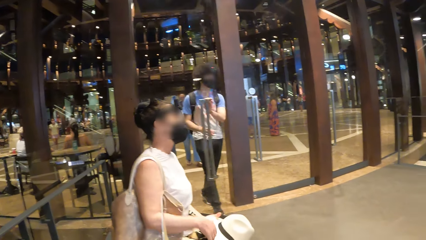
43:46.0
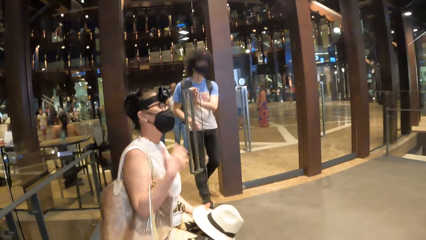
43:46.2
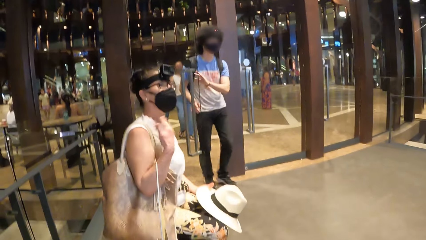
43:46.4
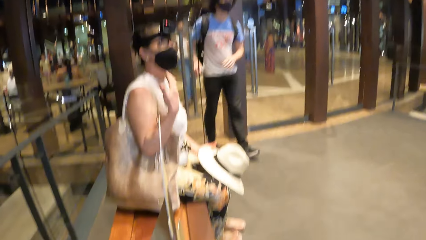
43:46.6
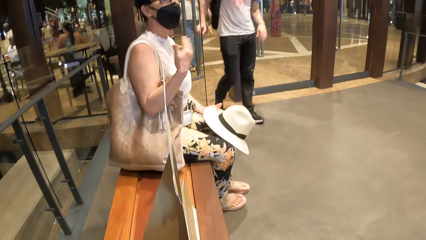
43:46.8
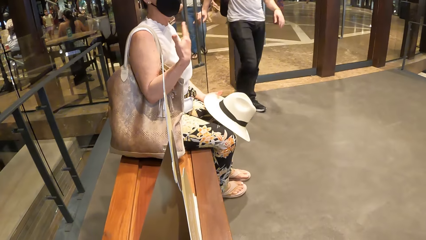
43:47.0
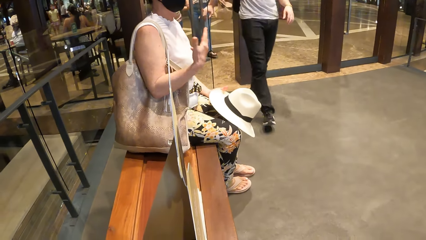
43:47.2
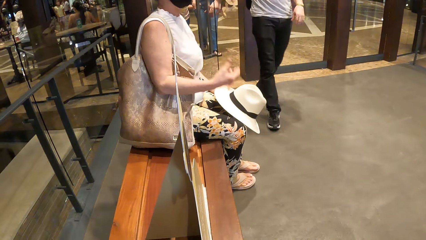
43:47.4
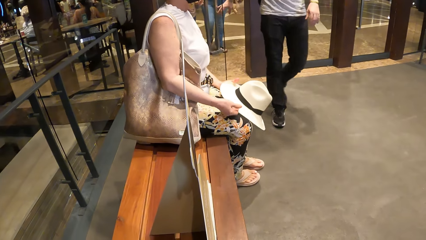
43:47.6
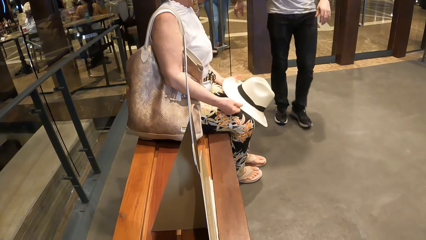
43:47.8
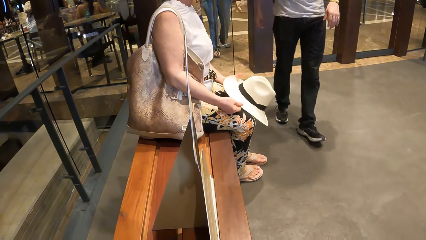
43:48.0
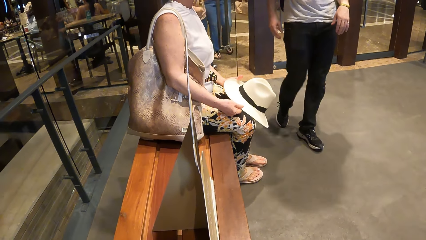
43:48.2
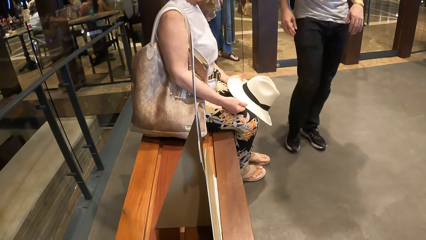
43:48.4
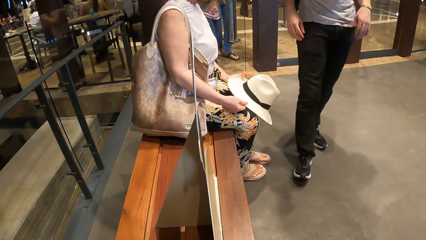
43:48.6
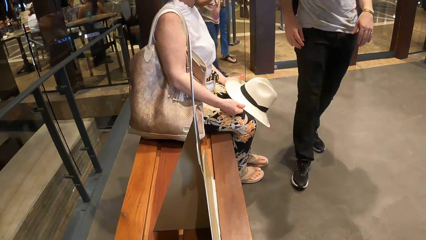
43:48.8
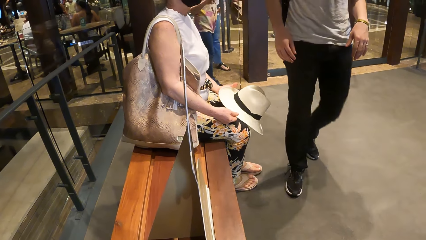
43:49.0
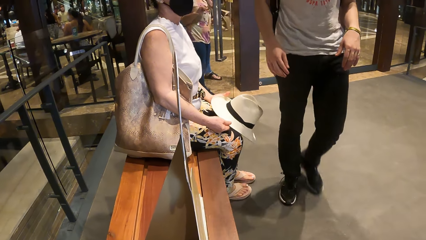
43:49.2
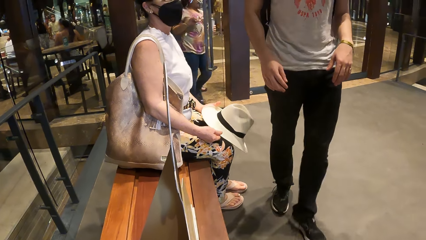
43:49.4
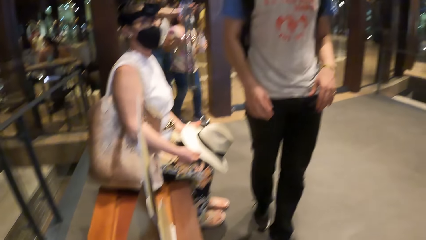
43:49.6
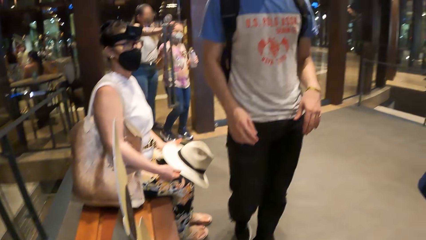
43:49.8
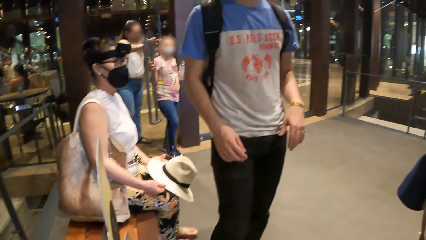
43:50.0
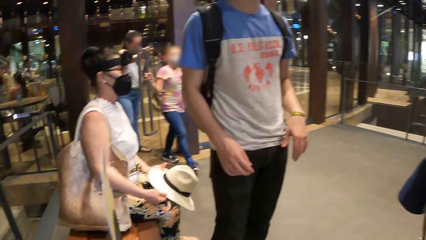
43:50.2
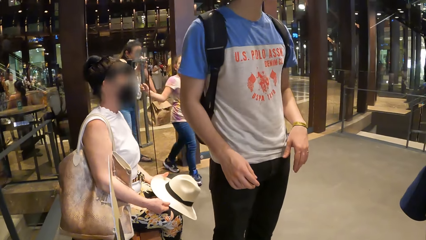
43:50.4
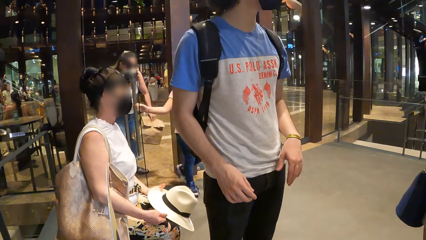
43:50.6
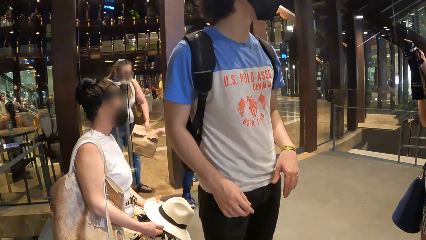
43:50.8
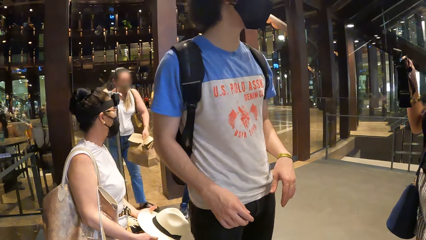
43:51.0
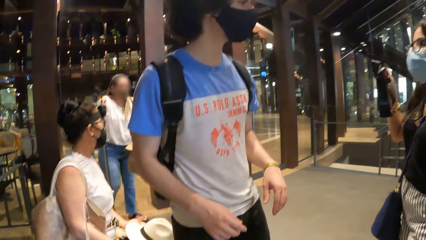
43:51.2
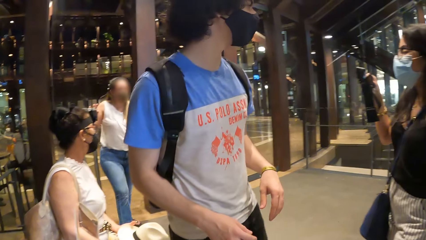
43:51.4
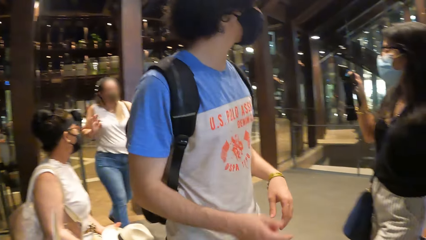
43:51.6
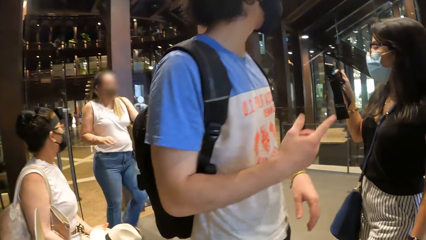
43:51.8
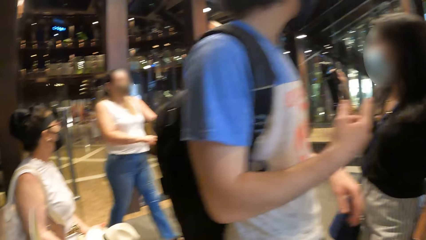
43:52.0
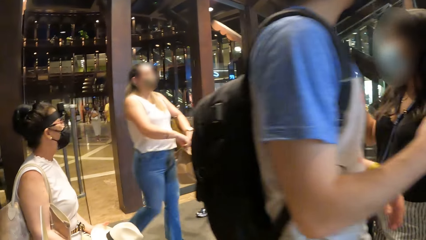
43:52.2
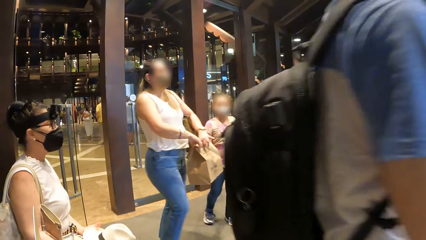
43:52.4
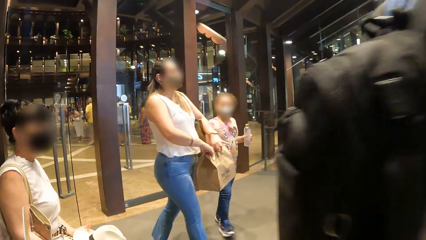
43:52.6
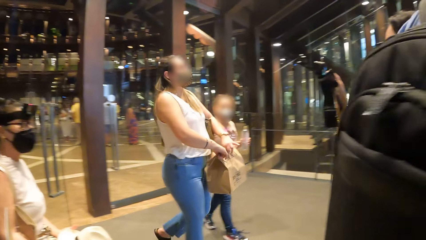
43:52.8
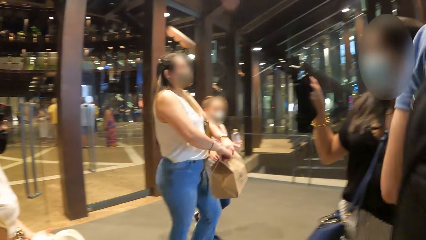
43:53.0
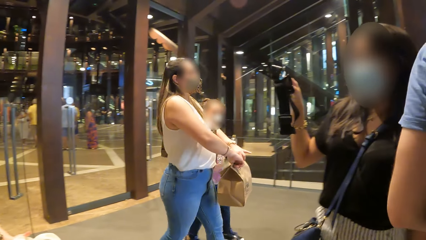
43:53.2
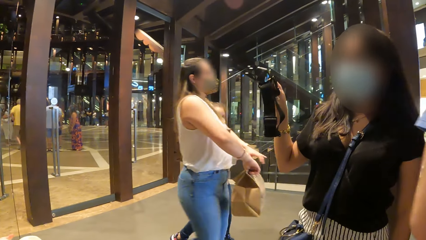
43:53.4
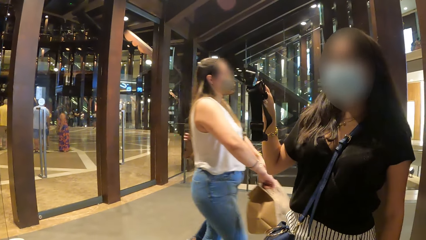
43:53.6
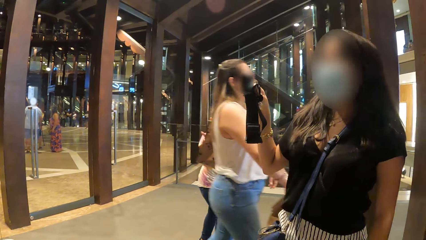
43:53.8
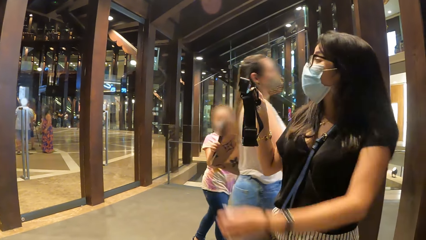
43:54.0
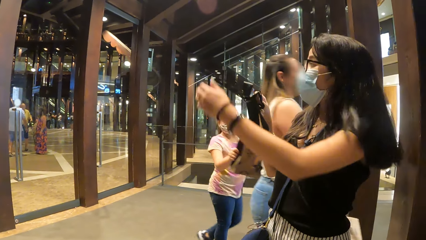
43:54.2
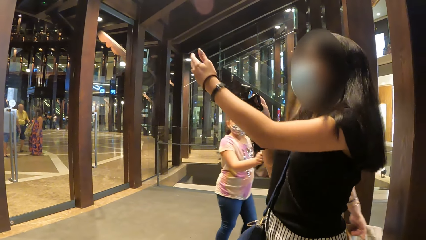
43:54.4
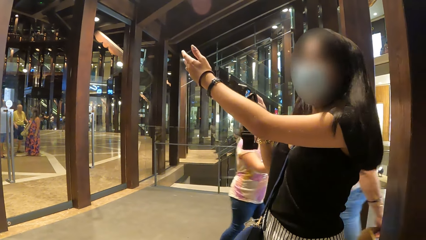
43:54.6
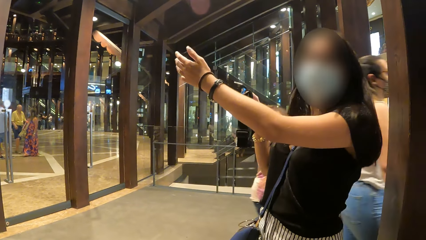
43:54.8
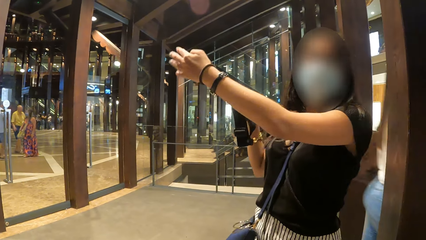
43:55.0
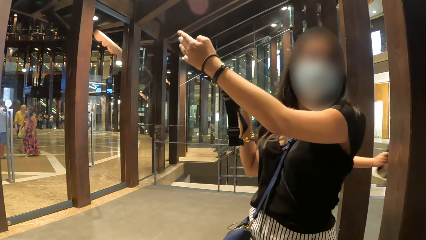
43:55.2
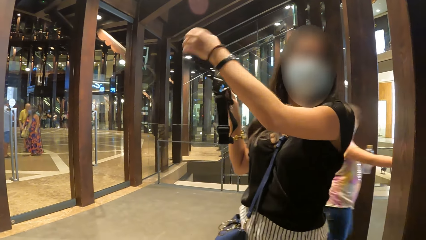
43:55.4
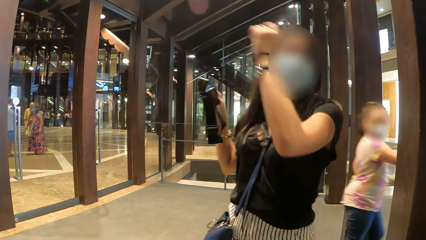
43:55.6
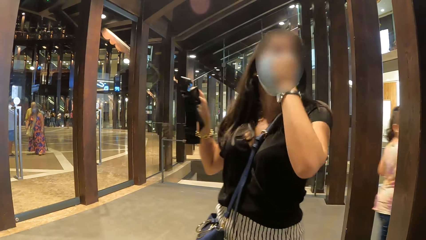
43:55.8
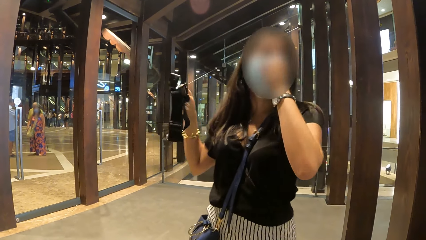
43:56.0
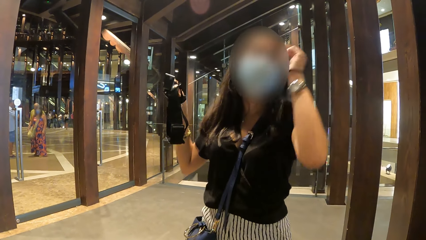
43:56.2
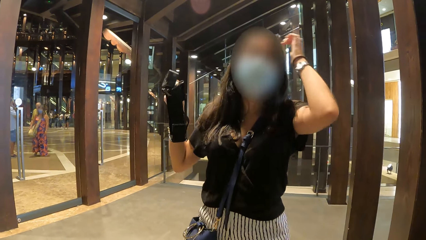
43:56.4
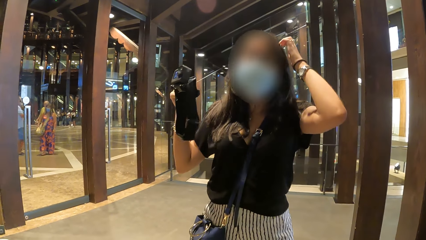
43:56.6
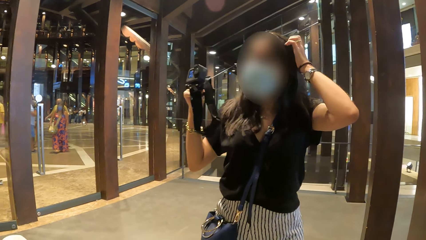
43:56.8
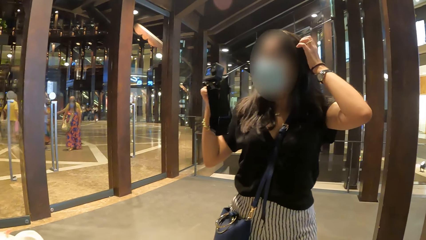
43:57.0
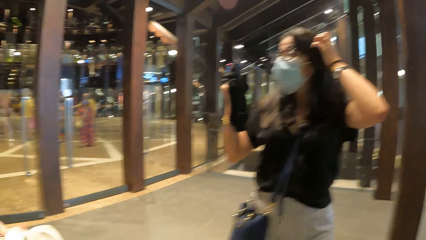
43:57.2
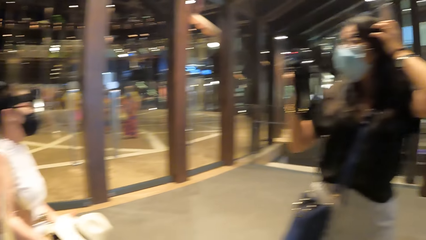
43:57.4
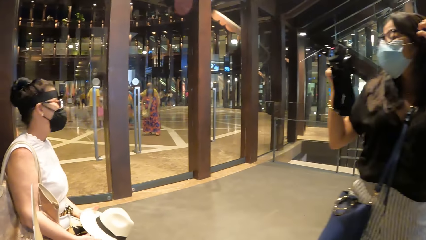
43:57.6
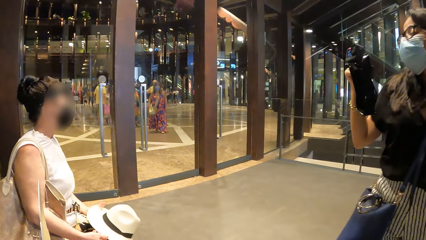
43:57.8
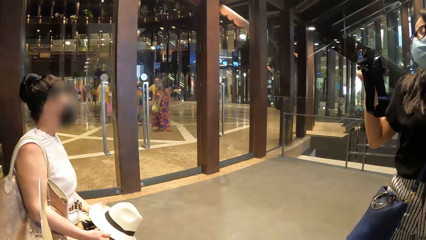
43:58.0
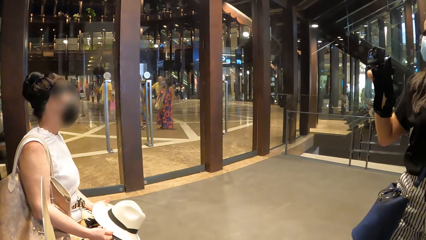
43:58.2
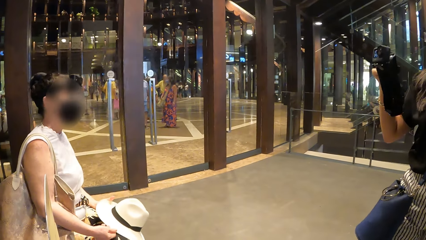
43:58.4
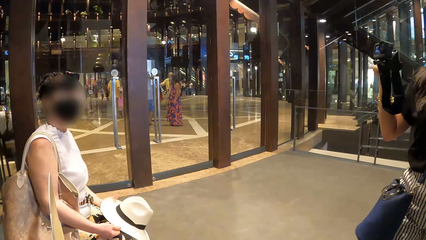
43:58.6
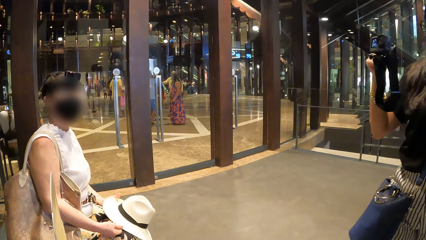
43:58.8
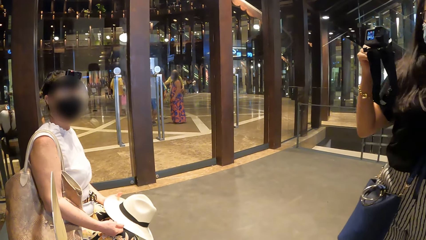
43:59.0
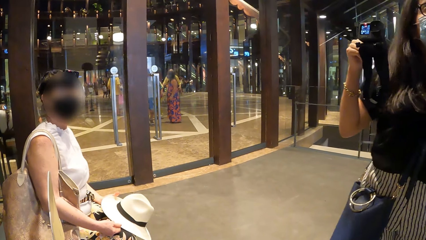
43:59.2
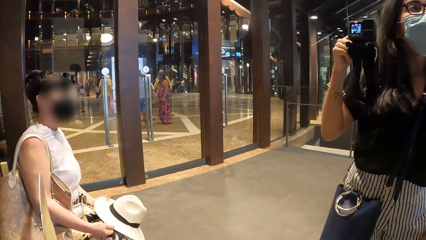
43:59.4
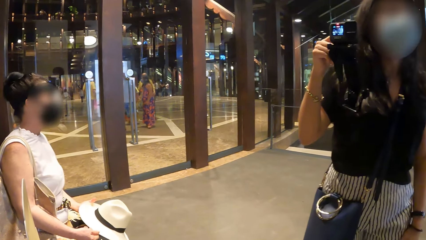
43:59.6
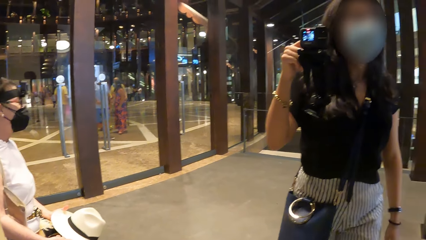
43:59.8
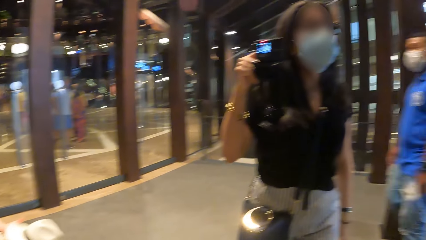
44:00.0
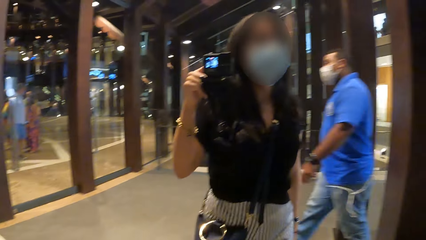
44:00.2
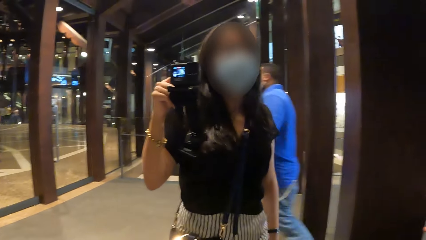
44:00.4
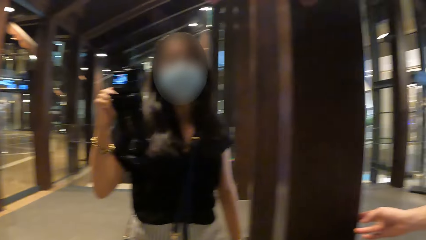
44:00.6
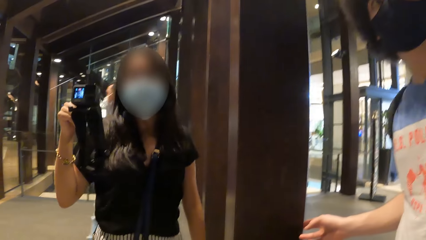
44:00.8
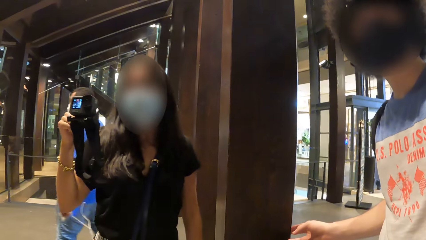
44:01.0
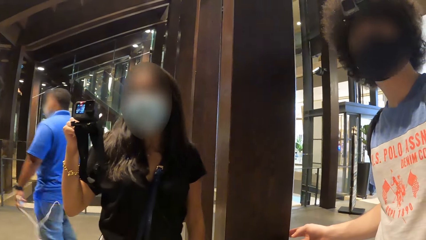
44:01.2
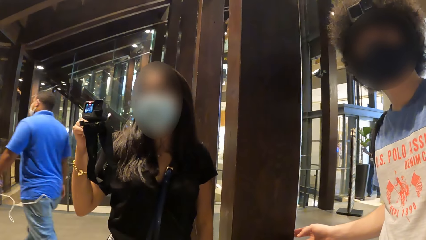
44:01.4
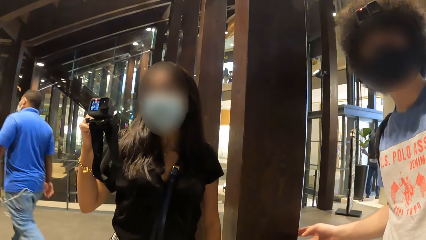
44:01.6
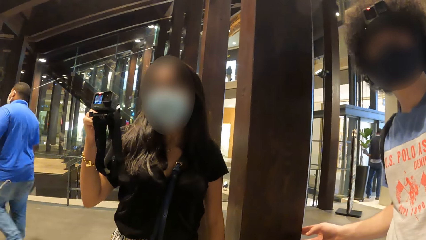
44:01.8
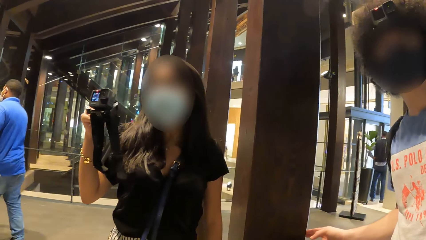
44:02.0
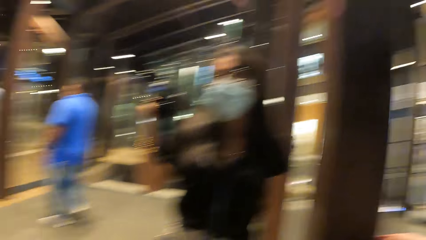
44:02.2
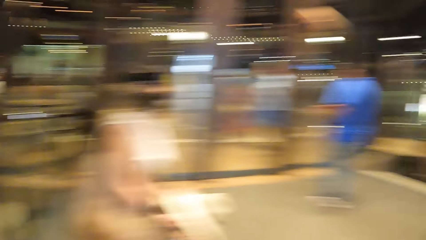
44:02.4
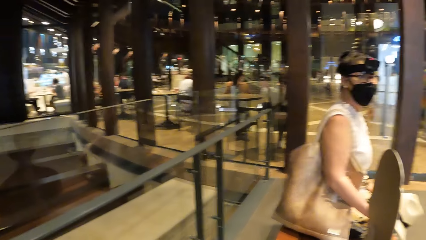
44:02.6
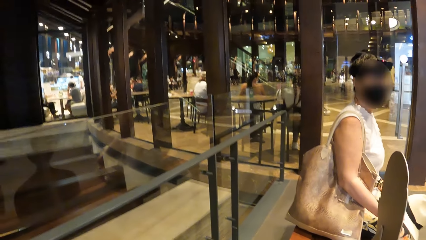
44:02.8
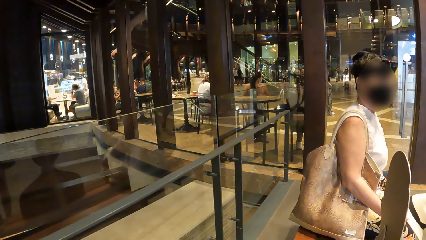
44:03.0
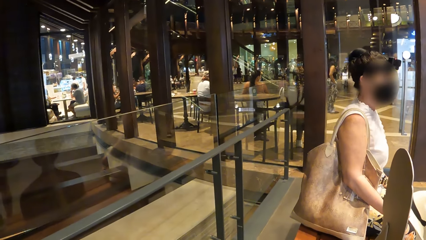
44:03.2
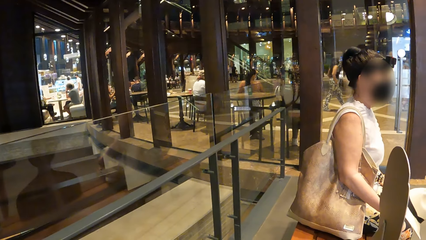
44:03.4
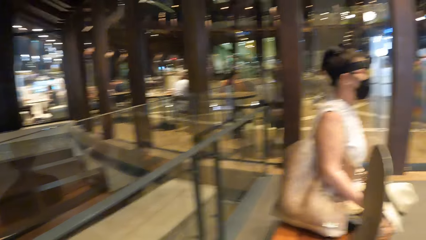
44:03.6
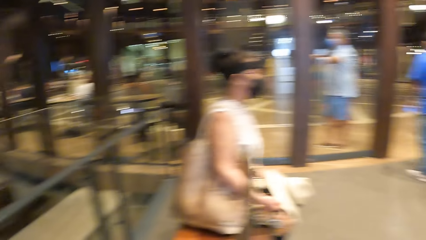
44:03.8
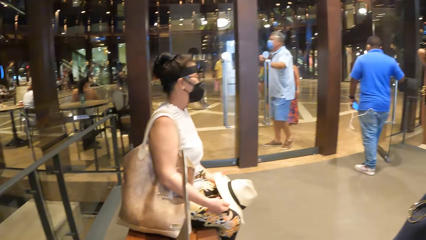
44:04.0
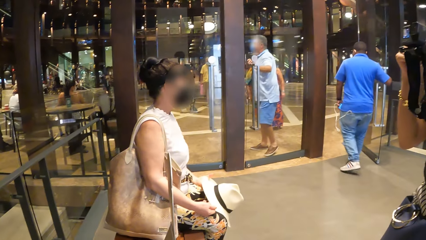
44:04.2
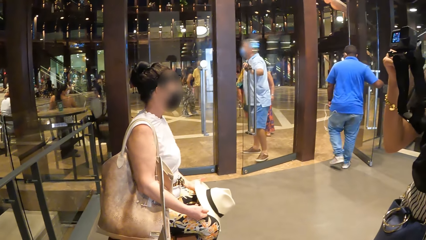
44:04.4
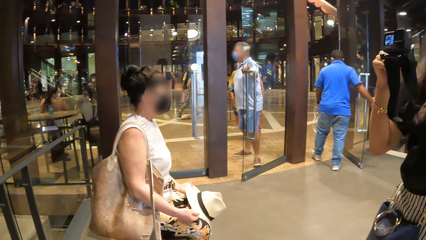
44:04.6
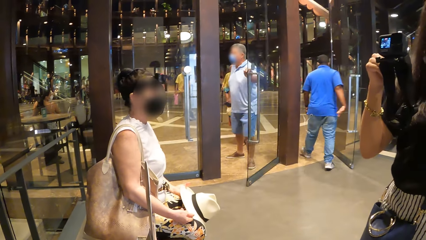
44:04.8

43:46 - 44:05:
The other woman gestures with the hand. The camera wearer looks down. They look around. The first woman points a finger, gestures with the hand, touches her mask, interacts with the camera wearer, touches the hair and scratches the head. The camera wearer looks around. They interact with the other woman. The first woman interacts with the camera wearer. The camera wearer looks around.
